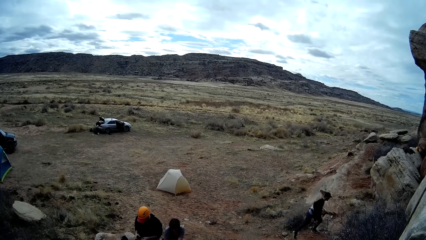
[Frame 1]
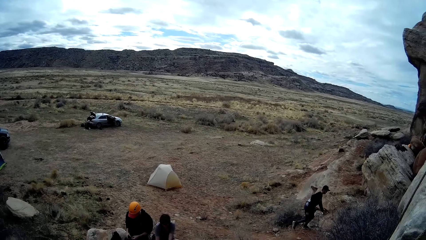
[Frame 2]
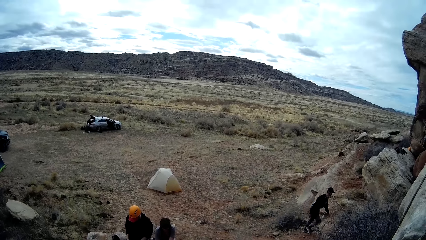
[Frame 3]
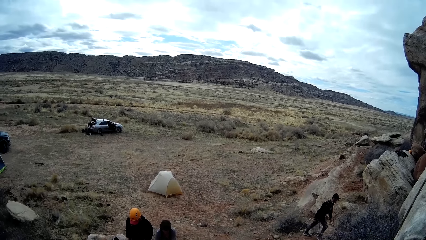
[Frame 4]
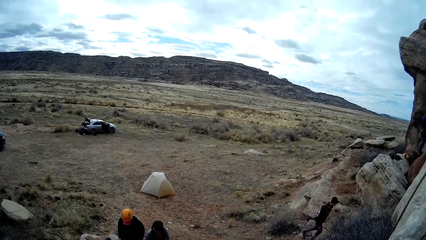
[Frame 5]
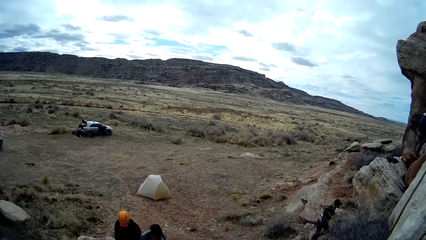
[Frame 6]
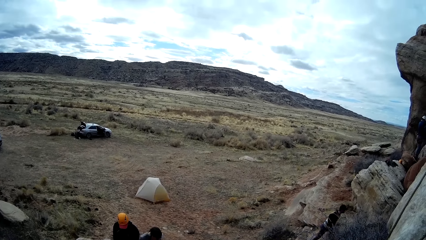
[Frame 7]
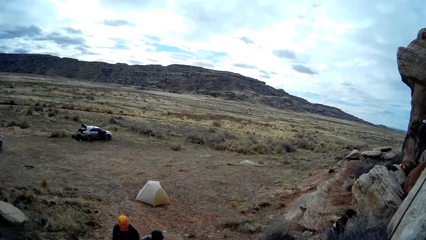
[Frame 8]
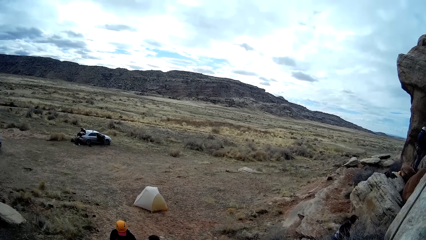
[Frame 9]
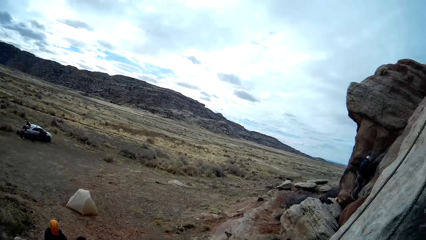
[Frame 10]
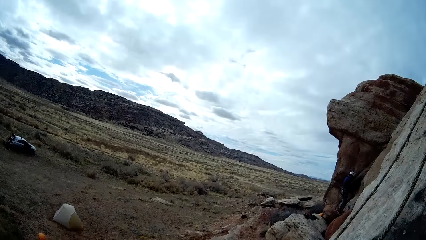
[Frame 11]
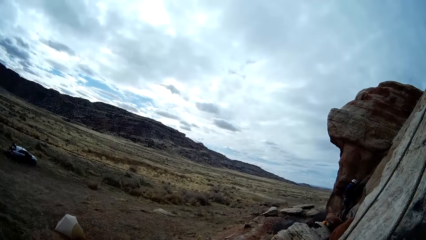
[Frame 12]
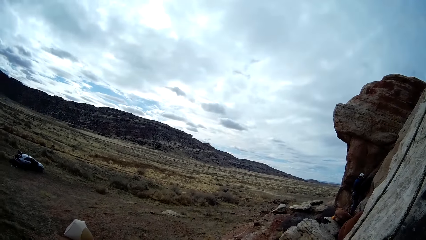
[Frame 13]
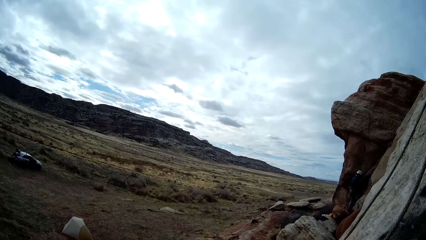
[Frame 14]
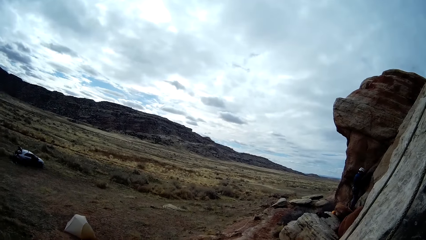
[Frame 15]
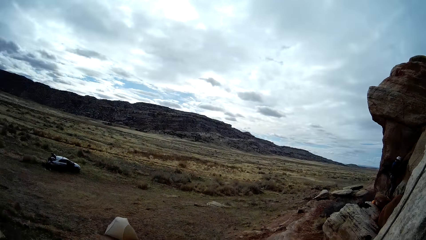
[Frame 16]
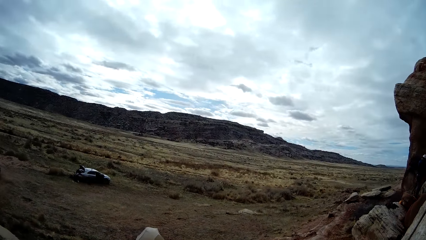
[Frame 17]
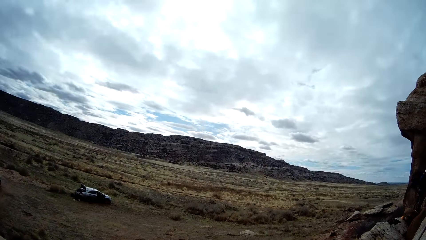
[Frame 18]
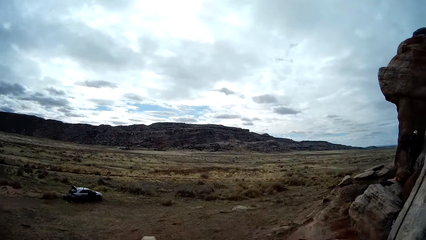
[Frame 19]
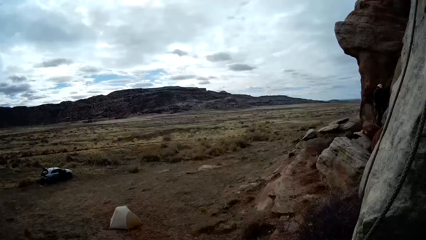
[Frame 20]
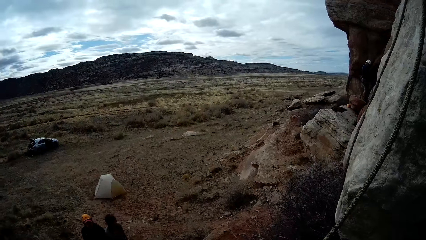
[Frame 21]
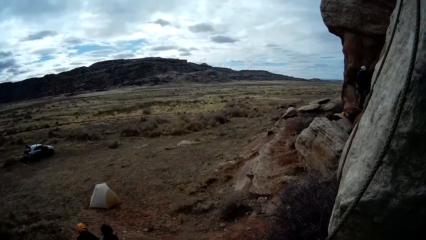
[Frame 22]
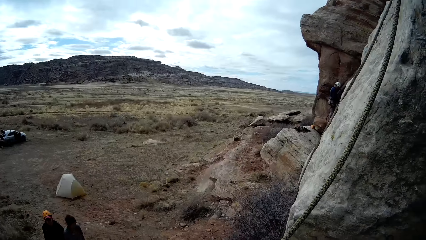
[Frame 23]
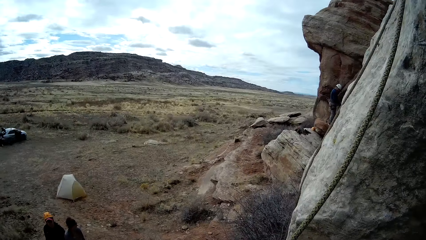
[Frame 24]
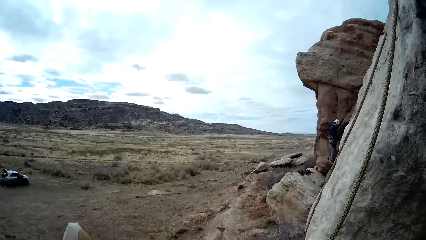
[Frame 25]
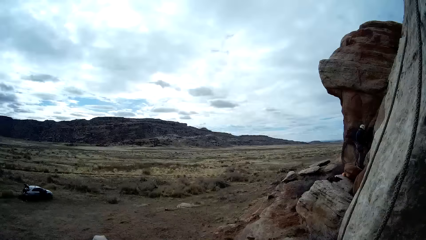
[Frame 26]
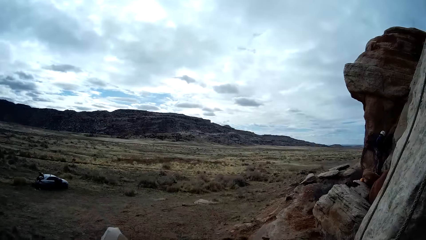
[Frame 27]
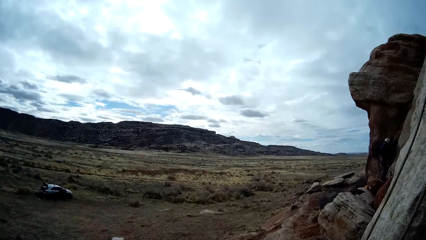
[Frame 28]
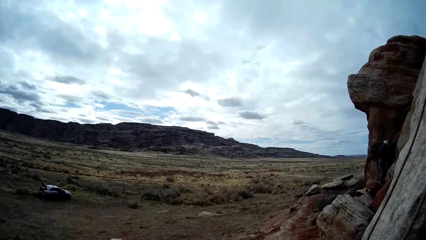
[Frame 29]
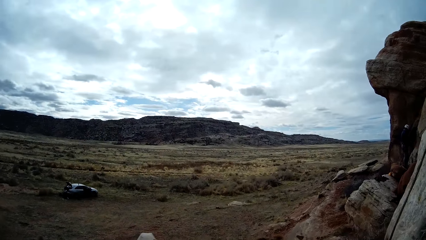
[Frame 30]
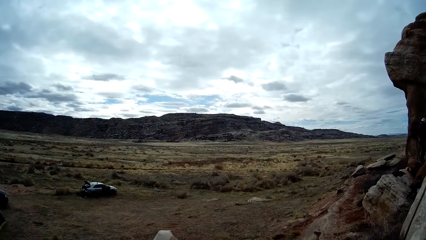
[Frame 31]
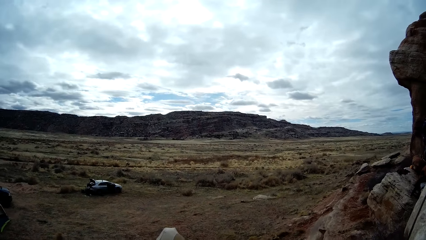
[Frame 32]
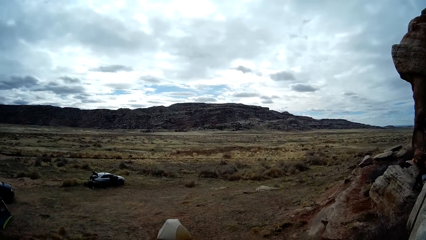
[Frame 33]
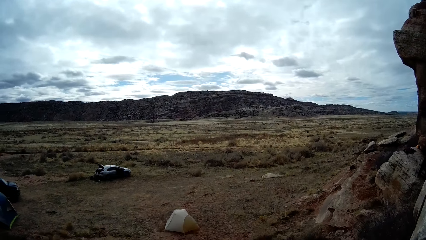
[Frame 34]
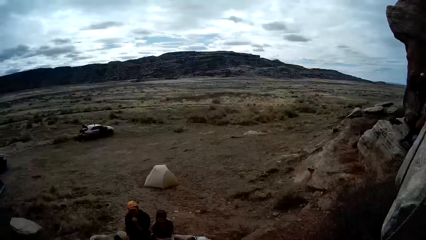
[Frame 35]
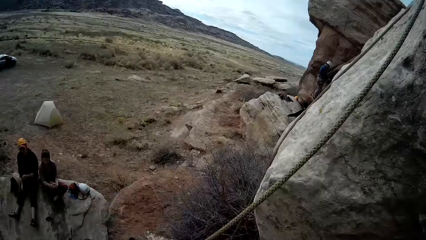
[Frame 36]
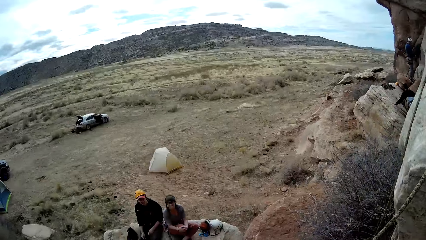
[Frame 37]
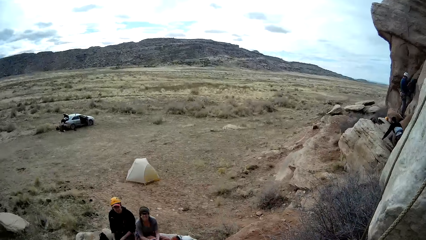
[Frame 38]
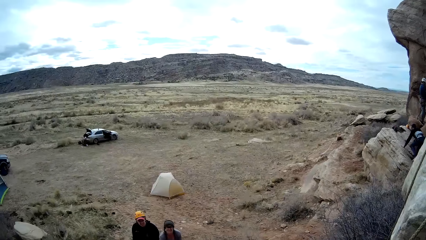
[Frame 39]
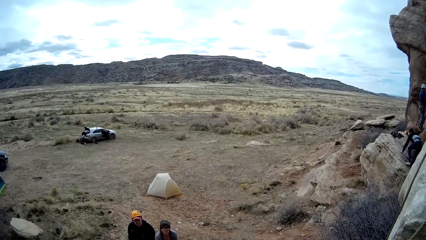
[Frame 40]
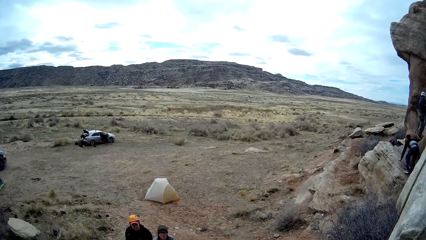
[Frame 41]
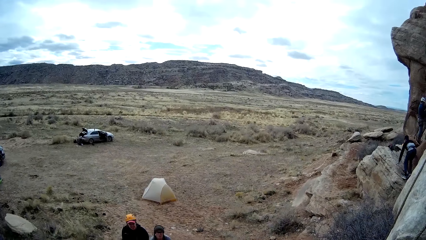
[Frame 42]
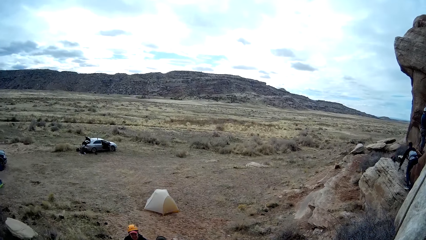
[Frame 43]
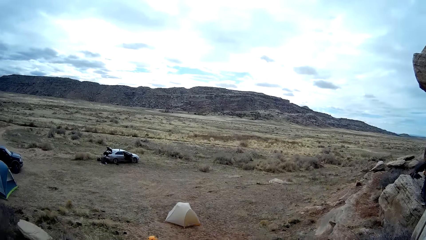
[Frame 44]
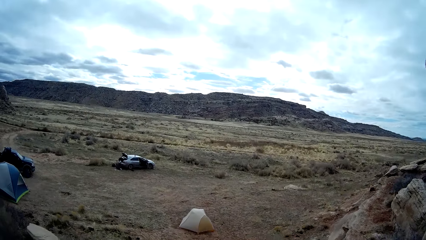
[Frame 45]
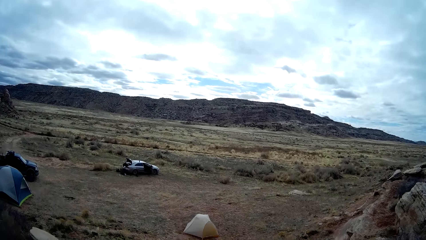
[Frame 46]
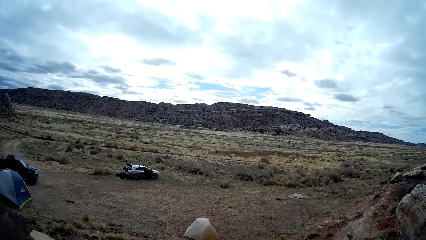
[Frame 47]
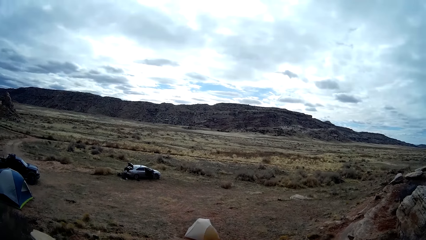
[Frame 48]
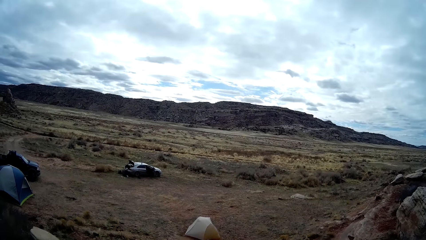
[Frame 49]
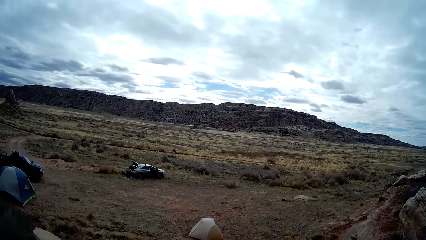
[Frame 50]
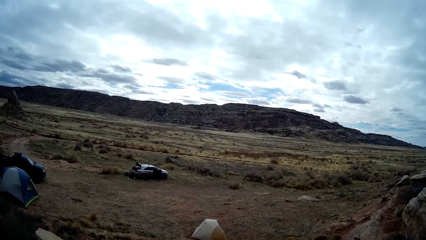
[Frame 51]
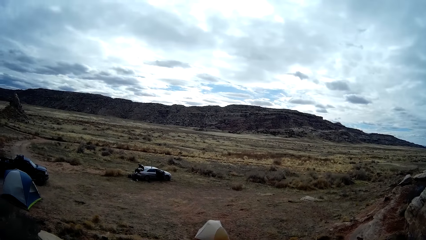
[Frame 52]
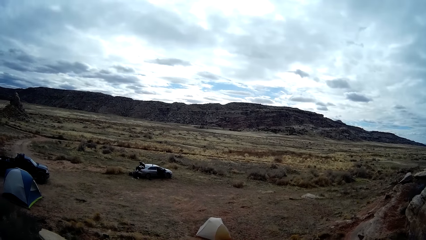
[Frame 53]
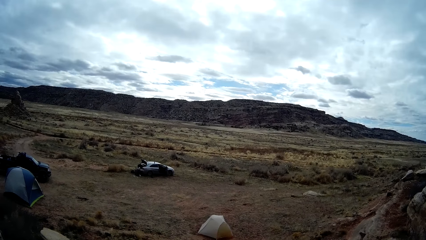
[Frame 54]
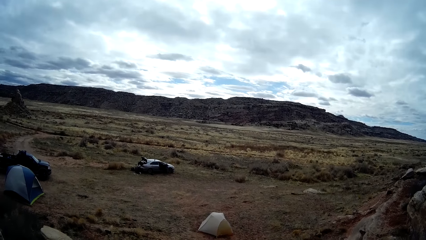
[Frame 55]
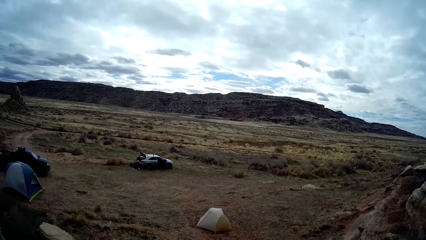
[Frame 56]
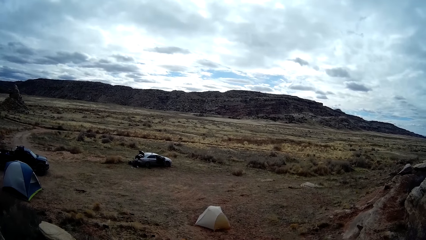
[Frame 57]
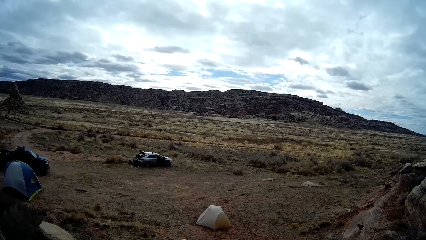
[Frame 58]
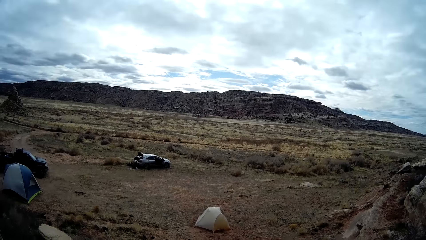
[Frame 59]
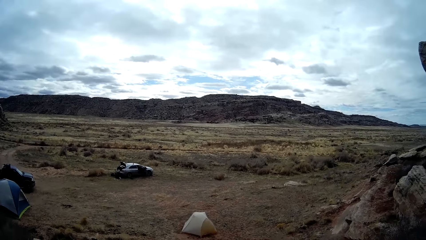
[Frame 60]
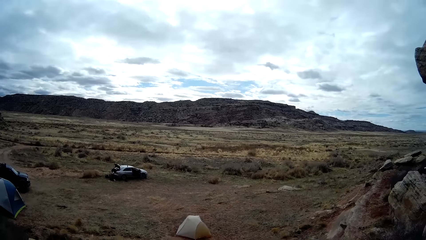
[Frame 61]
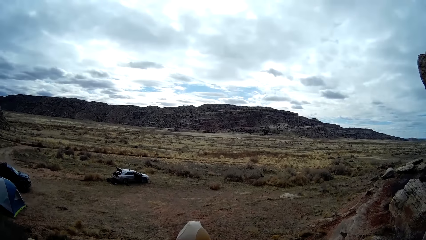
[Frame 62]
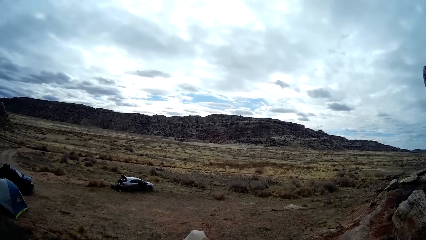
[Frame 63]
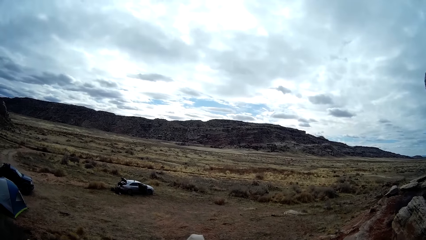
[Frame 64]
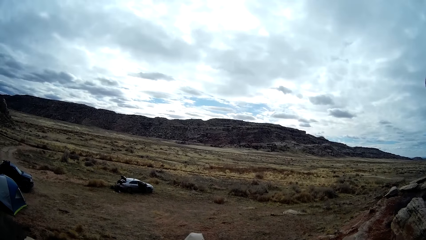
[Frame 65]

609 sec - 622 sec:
The man climbs the mountain.

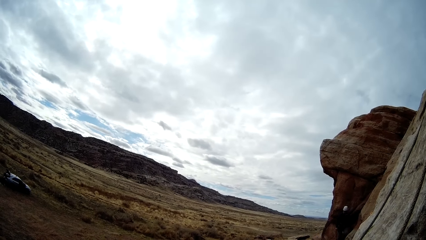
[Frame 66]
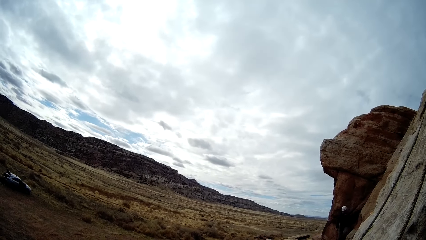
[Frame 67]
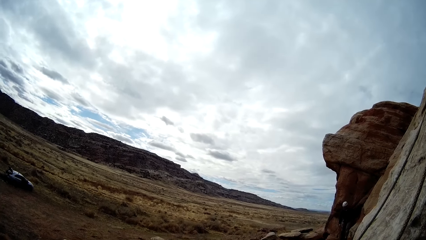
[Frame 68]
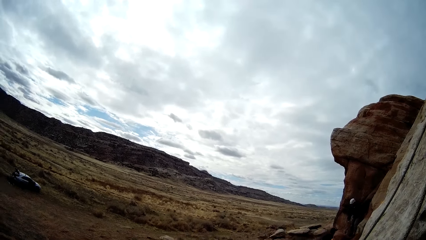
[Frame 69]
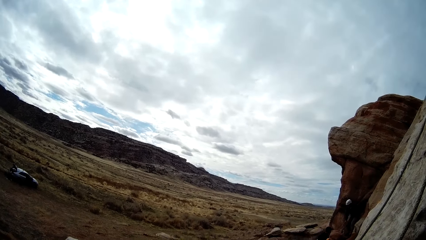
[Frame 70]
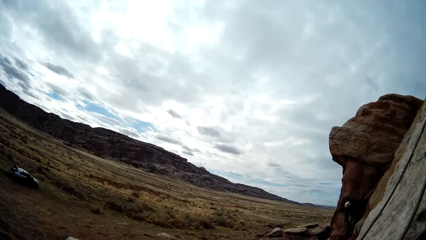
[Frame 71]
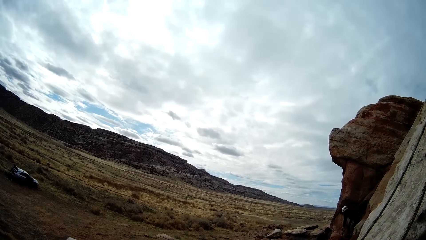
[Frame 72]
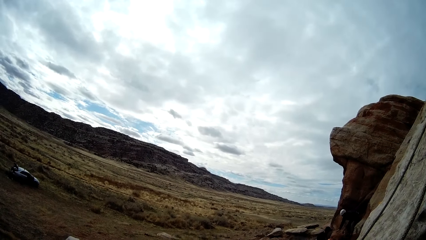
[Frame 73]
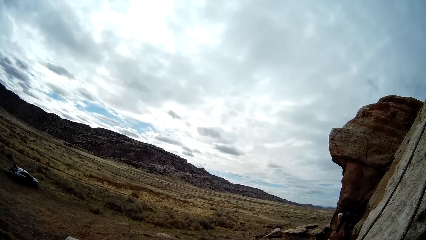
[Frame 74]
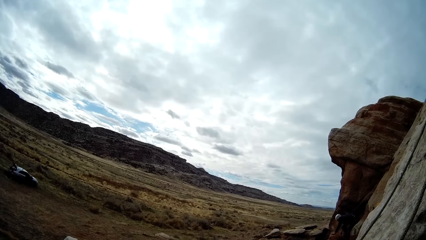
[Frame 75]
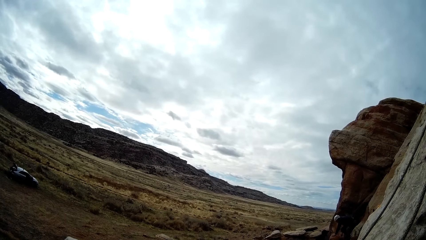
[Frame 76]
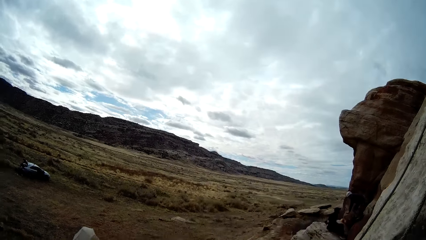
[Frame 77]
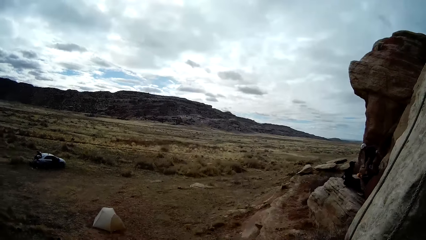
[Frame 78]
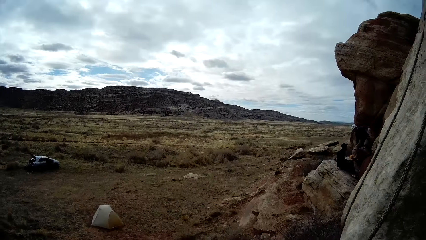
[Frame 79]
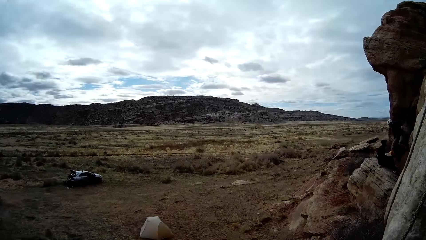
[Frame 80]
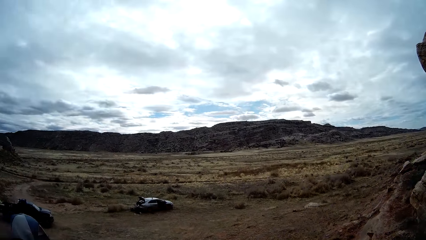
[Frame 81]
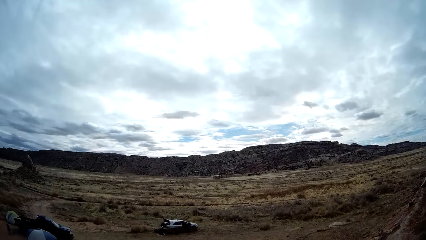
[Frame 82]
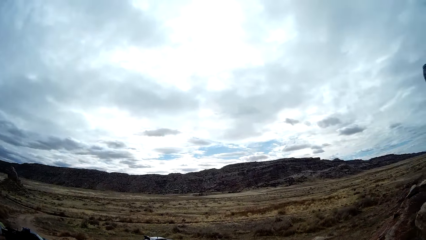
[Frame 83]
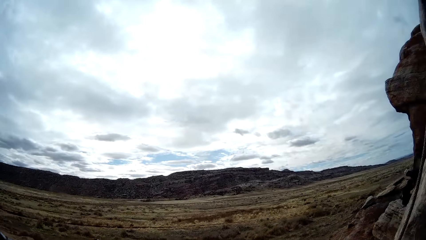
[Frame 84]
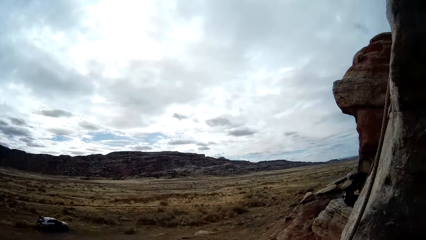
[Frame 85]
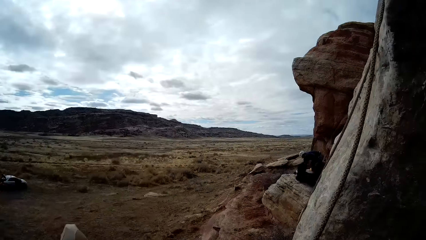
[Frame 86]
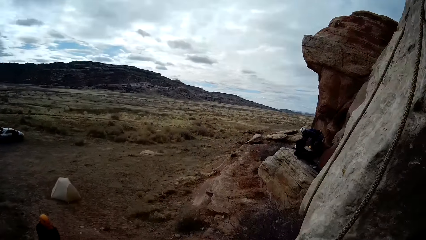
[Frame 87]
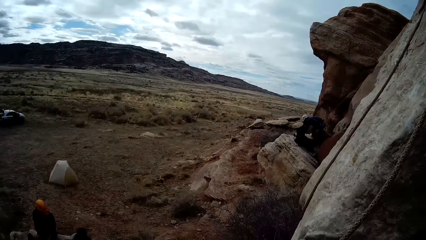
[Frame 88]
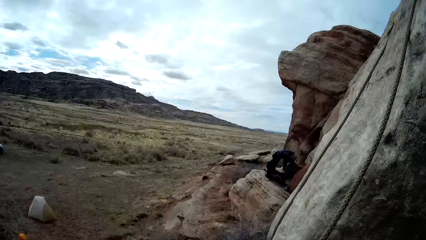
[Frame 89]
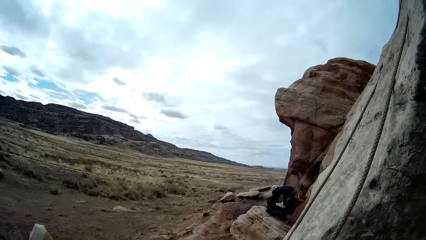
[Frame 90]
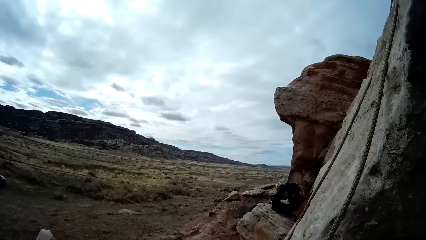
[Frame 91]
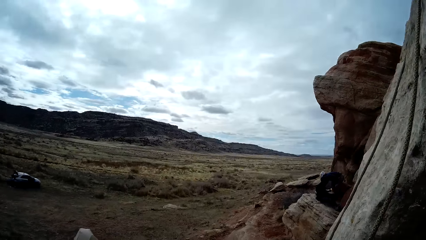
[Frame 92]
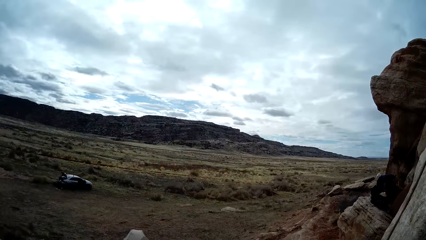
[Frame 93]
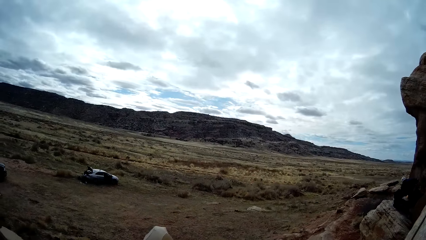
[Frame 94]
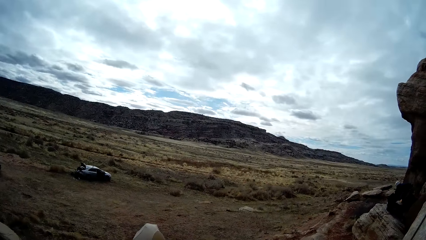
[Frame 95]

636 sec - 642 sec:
Another man climbs down from the mountain.
